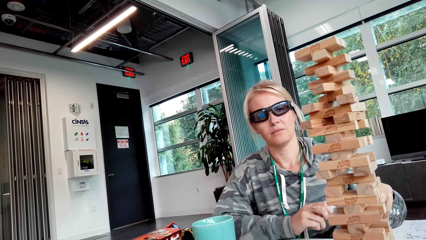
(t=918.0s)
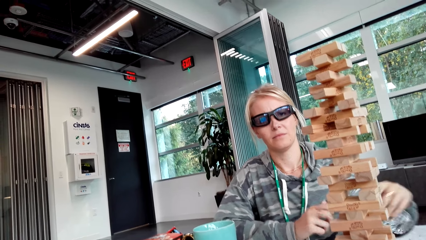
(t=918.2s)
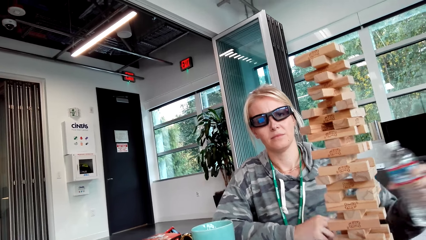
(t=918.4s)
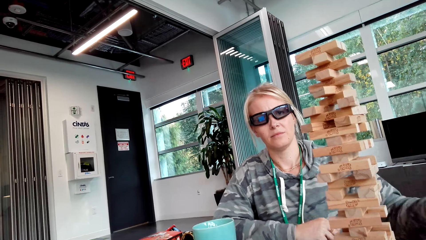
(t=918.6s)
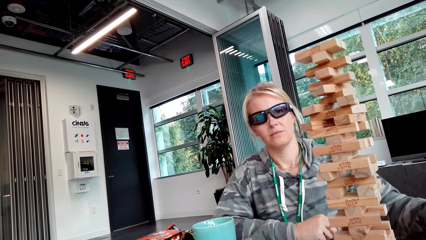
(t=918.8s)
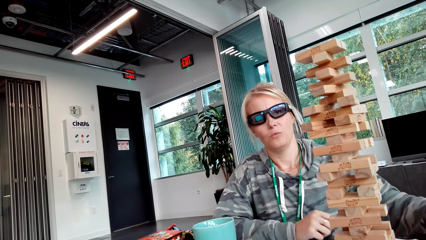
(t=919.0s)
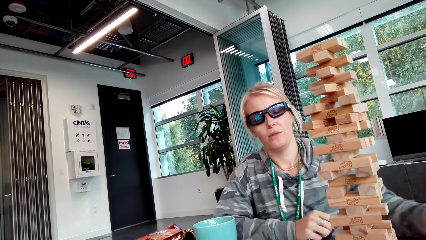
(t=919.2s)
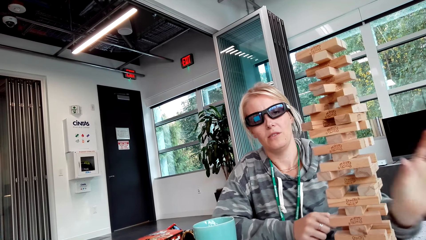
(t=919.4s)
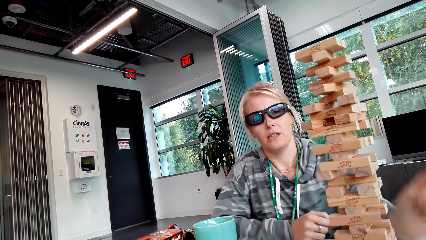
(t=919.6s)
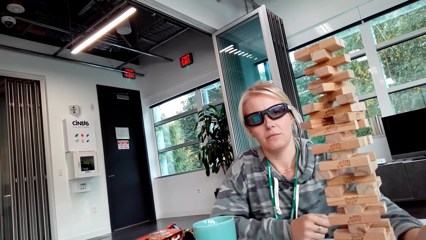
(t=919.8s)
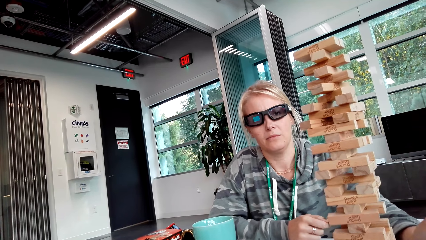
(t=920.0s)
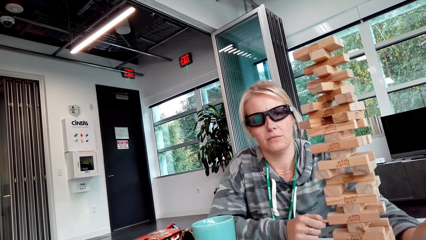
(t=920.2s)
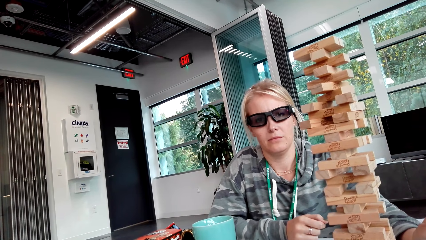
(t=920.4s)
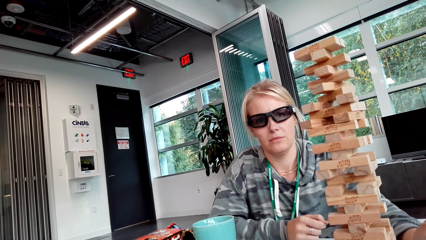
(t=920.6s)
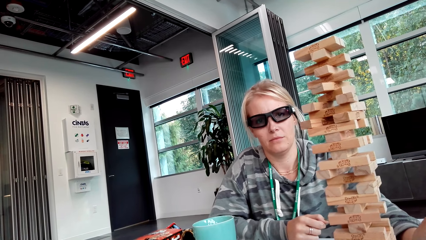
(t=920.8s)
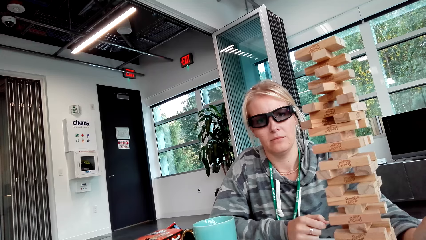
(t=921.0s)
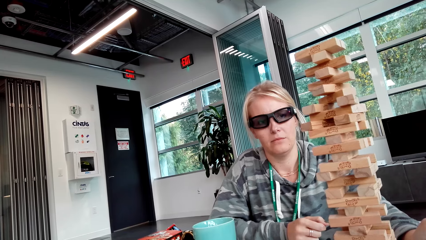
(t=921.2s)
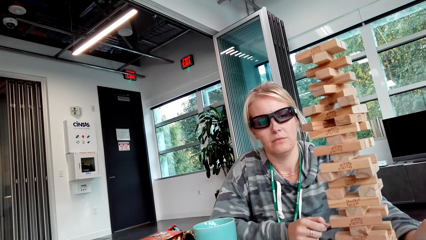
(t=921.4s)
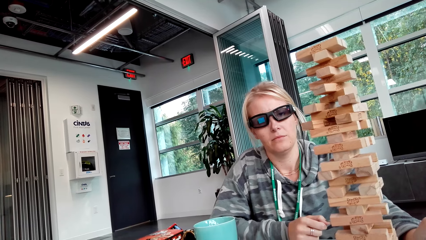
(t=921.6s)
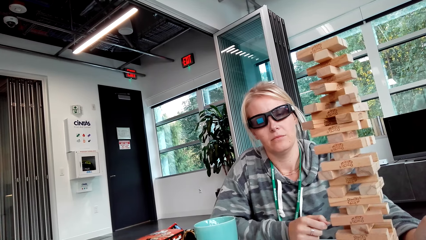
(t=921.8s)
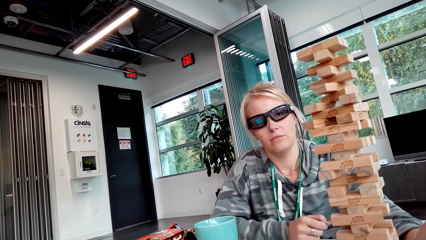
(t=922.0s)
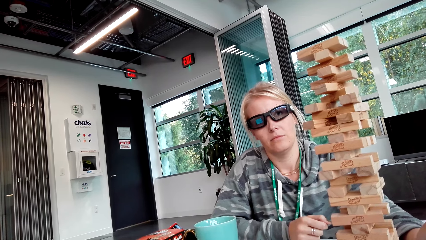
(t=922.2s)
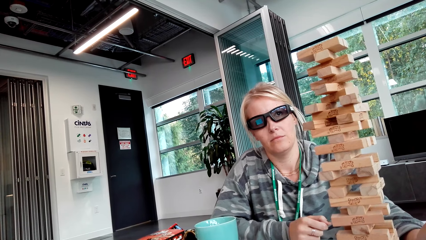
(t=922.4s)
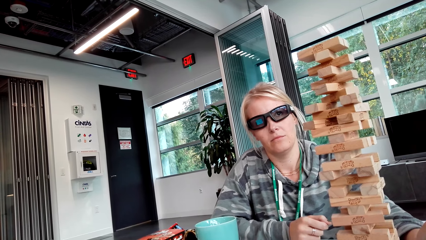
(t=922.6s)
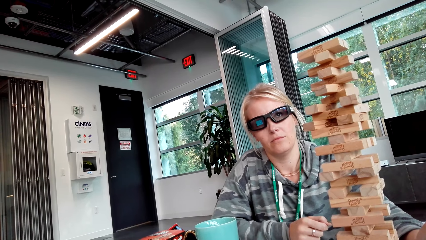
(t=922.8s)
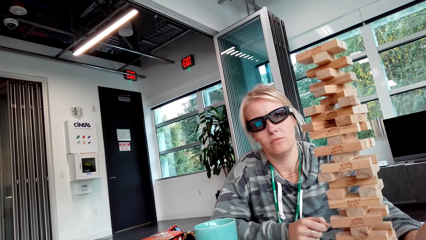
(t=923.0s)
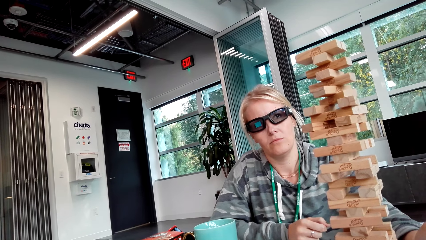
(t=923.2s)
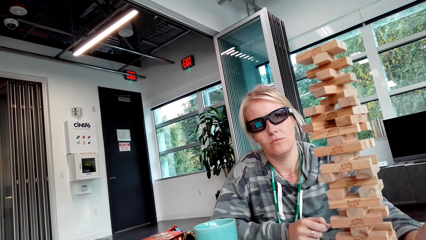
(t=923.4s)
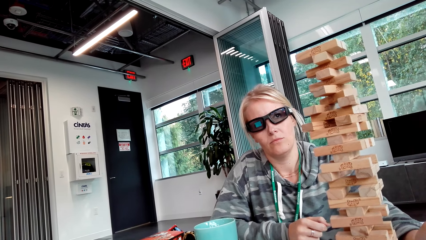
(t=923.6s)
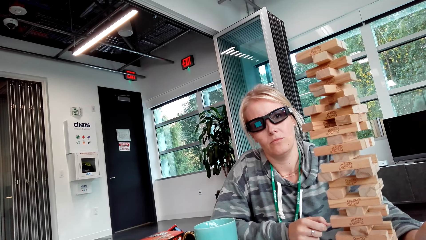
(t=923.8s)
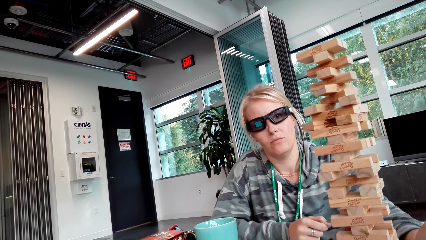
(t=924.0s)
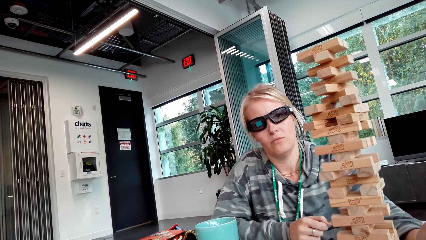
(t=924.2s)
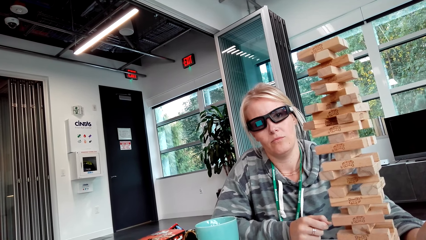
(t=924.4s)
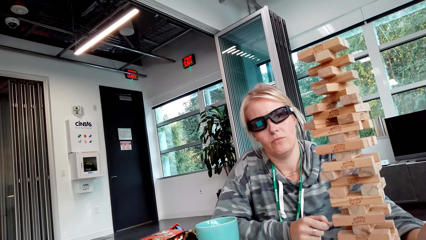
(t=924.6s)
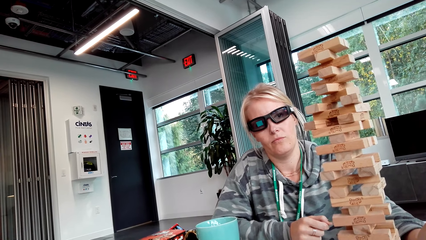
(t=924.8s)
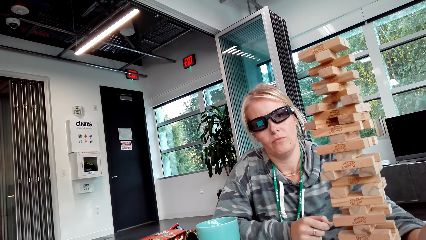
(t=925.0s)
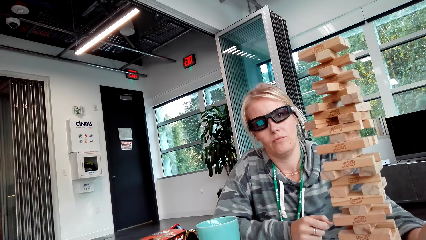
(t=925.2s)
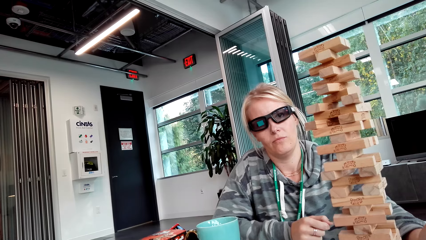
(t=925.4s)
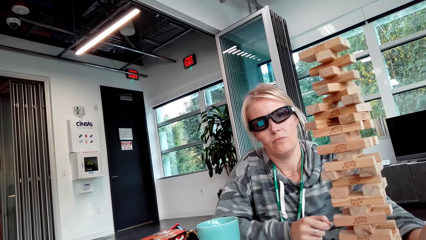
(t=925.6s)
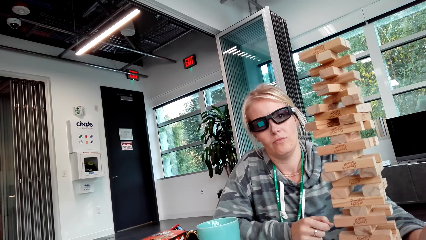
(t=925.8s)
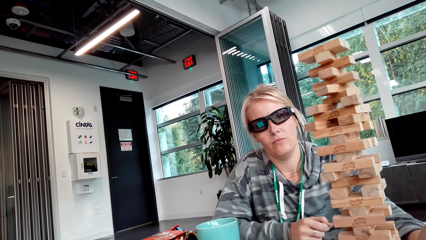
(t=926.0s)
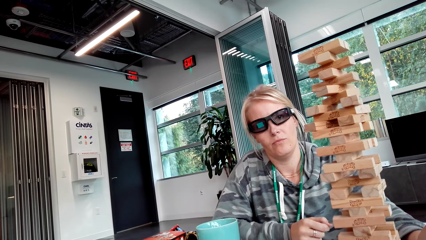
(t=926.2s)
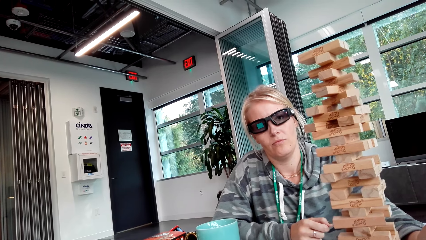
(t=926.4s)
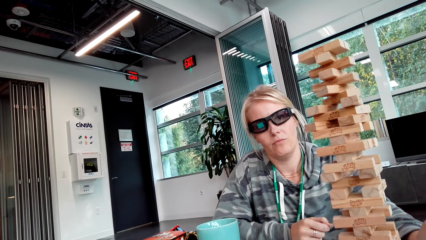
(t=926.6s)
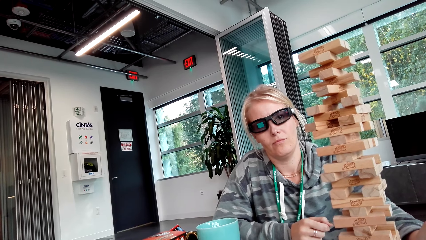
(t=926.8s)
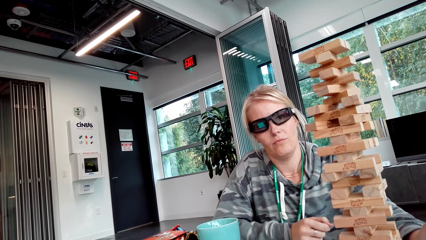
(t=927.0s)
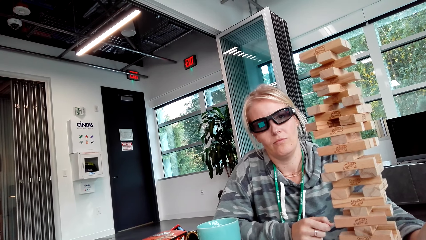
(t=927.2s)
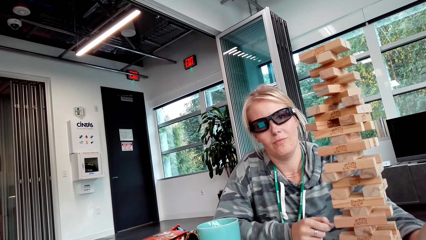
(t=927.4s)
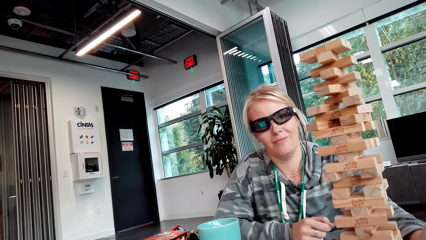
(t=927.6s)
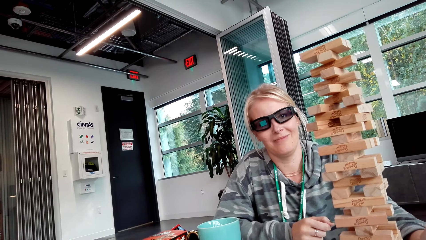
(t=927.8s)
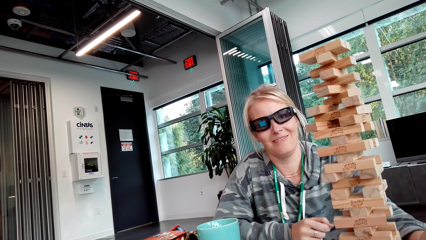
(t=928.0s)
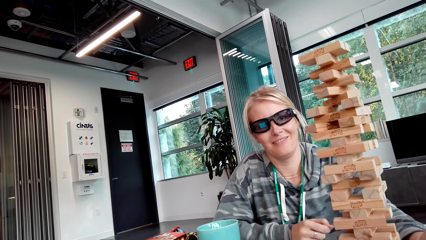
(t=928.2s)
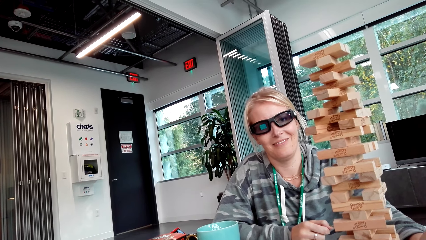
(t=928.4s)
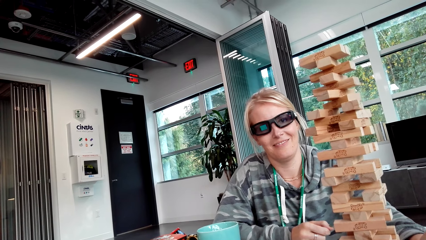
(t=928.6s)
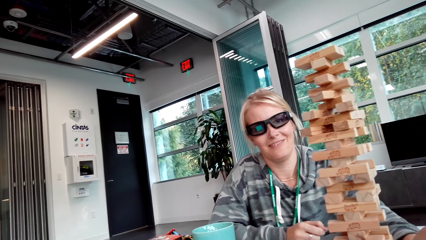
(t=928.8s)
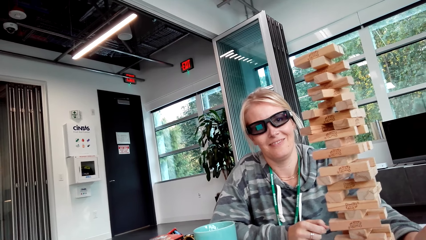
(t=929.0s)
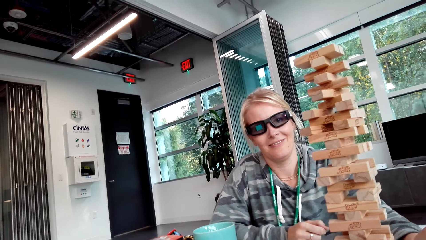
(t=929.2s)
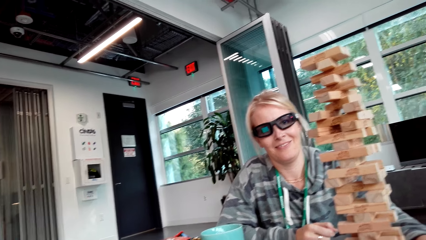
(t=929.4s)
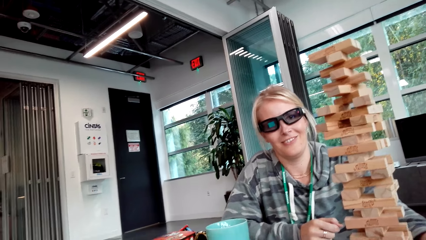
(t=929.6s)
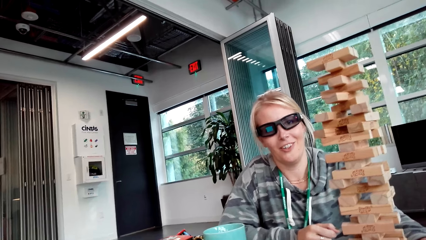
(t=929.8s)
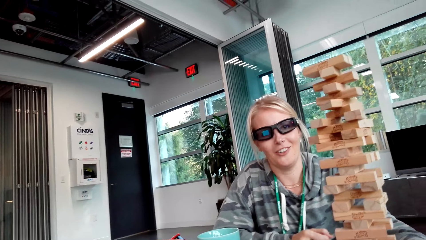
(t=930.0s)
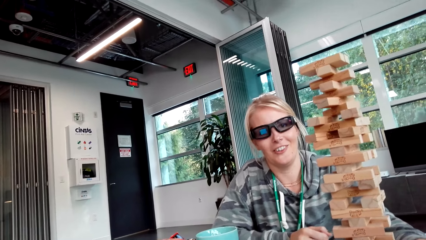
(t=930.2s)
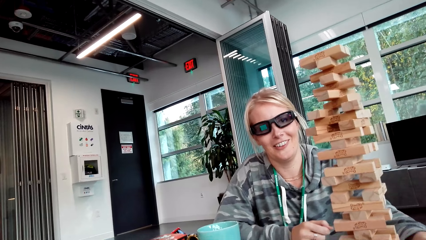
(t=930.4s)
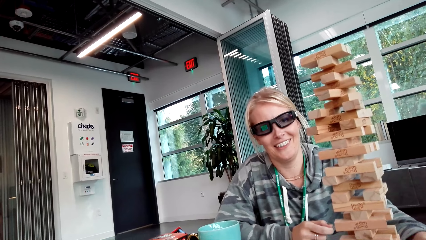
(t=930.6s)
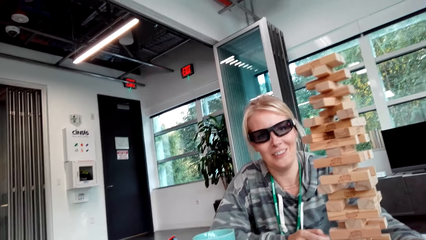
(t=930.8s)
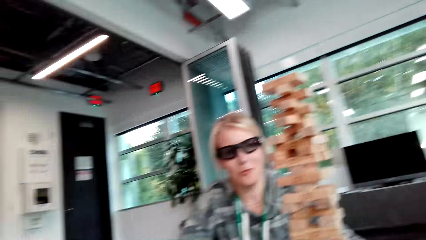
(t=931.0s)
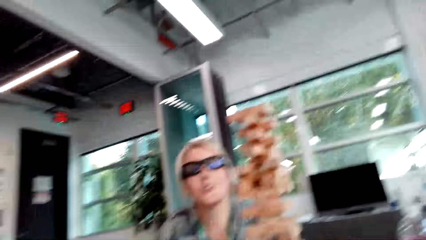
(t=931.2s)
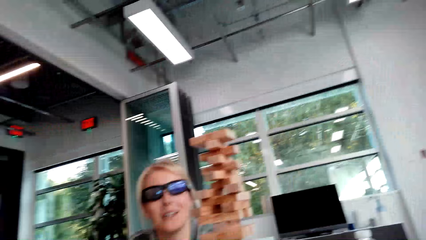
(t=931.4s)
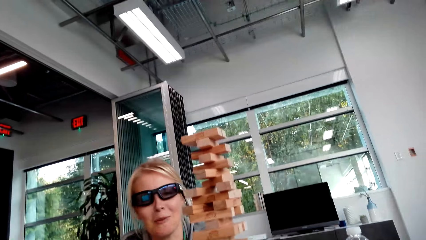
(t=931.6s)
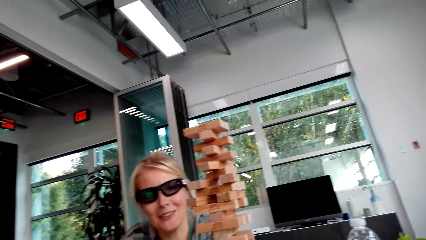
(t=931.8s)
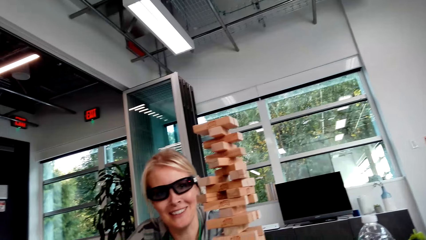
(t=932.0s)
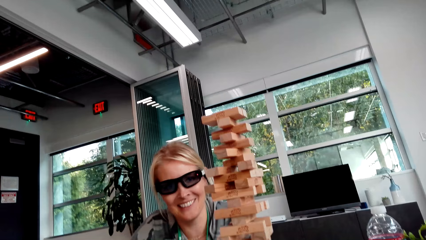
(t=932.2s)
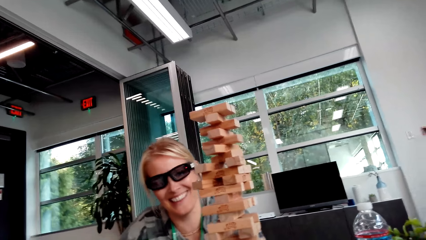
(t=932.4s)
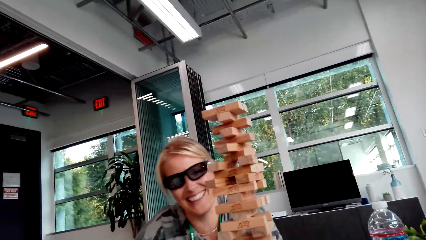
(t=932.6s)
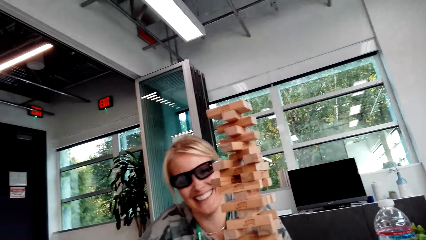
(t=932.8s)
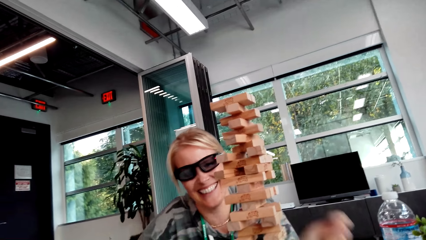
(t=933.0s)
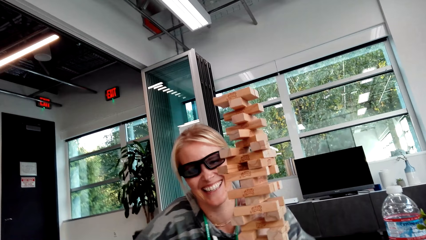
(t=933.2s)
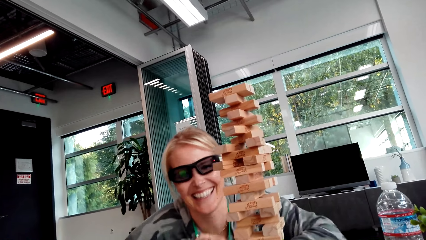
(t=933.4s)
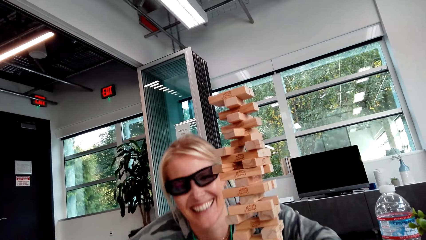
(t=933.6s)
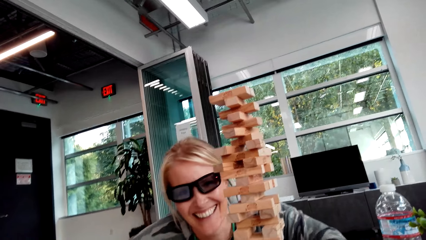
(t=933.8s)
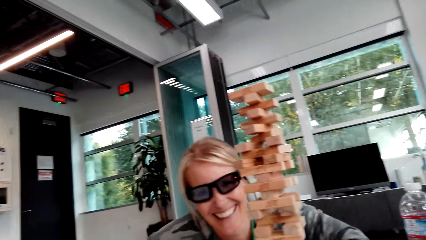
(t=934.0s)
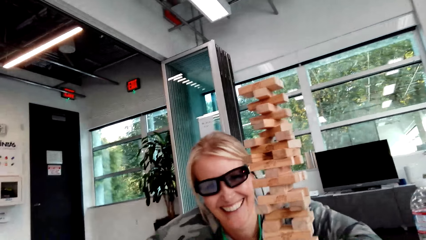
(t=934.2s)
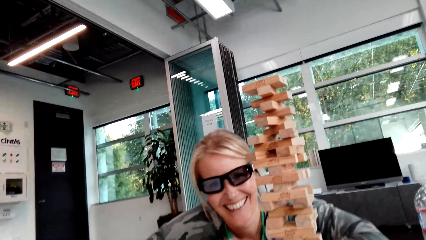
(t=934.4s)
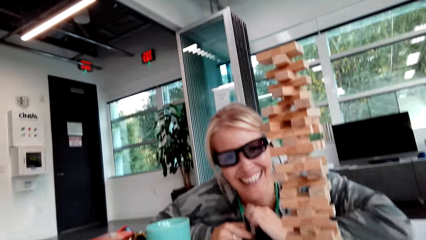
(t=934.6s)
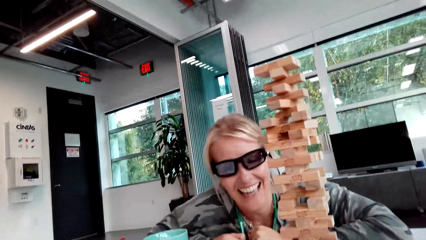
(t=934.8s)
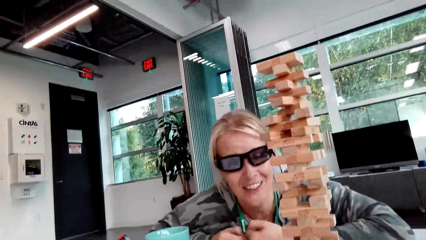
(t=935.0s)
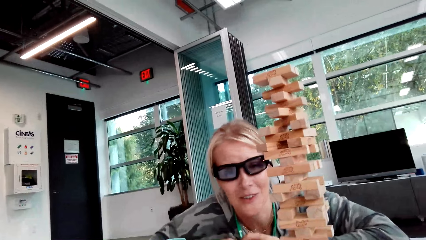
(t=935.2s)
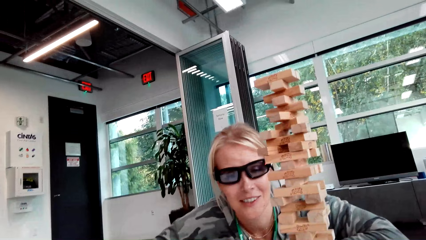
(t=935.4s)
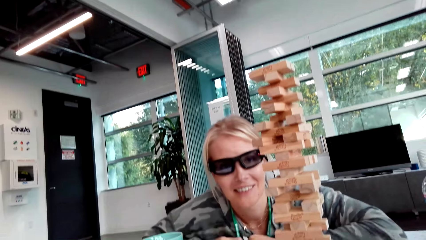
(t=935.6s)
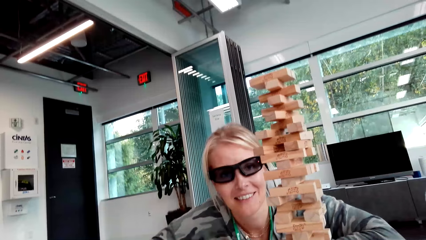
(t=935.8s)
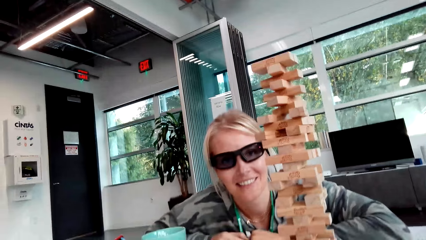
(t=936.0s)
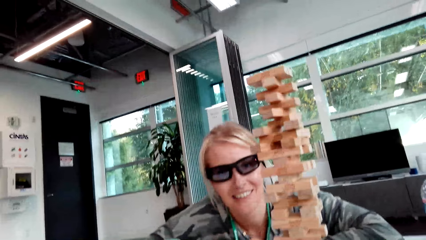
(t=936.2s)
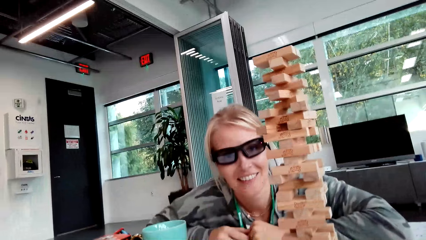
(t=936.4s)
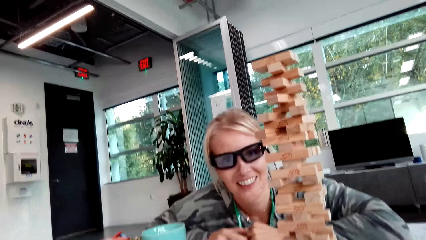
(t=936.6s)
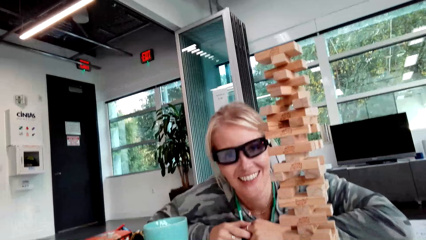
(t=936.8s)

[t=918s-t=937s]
The lady puts the water bottle on the table. The lady drops the bottle. The camera wearer looks around. The lady converses with another person. The camera wearer interacts with the lady.
